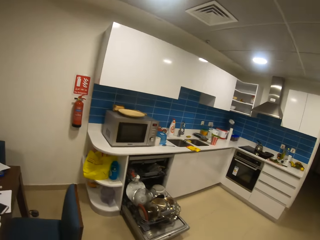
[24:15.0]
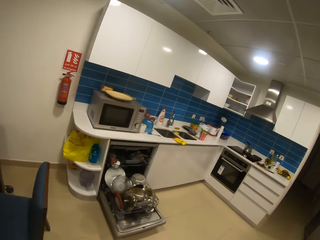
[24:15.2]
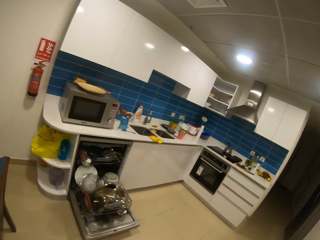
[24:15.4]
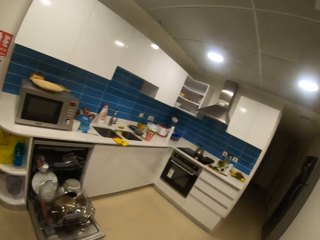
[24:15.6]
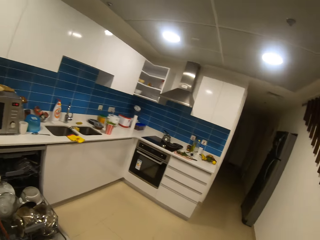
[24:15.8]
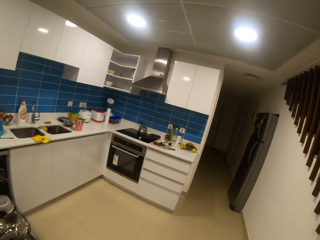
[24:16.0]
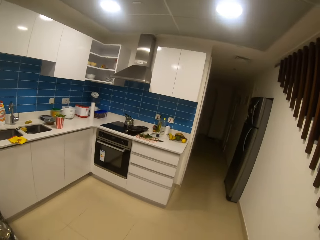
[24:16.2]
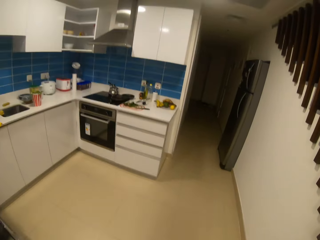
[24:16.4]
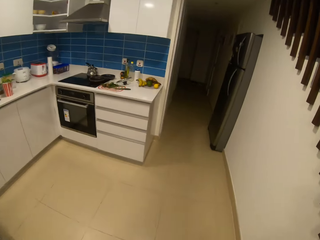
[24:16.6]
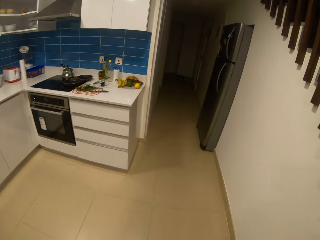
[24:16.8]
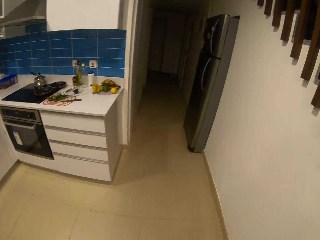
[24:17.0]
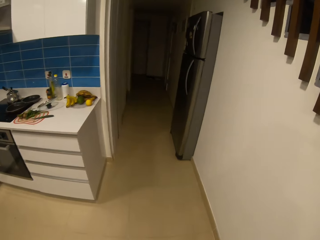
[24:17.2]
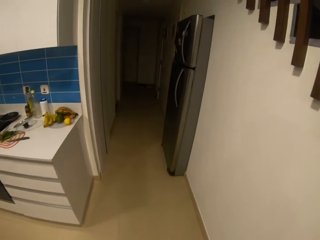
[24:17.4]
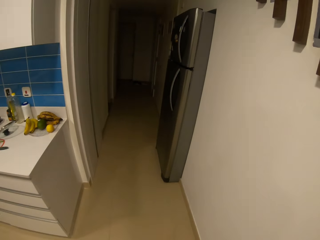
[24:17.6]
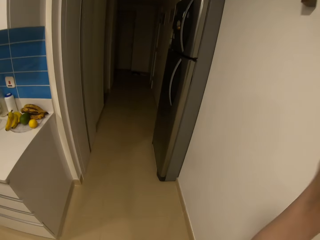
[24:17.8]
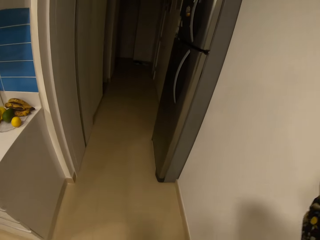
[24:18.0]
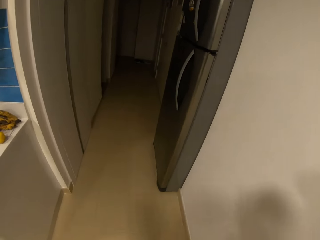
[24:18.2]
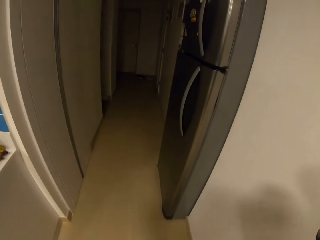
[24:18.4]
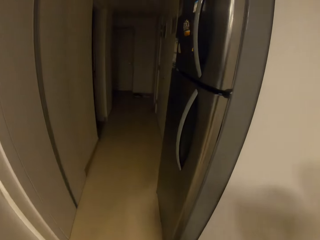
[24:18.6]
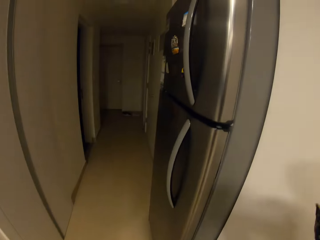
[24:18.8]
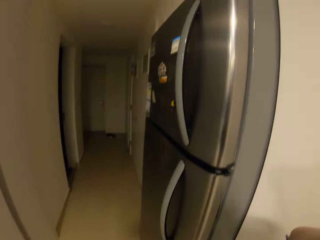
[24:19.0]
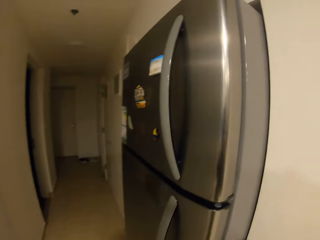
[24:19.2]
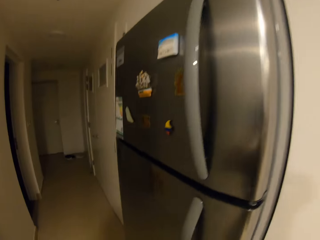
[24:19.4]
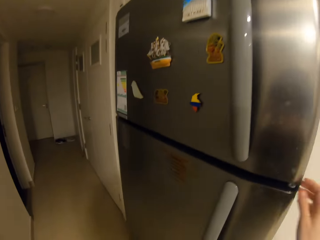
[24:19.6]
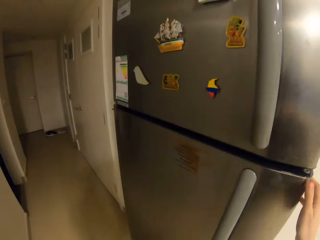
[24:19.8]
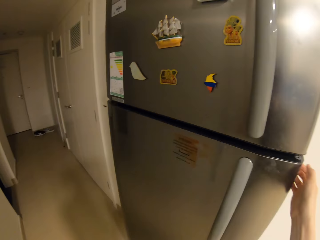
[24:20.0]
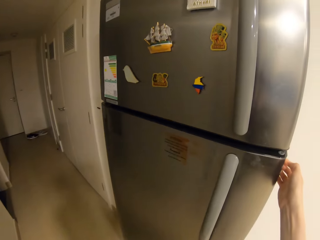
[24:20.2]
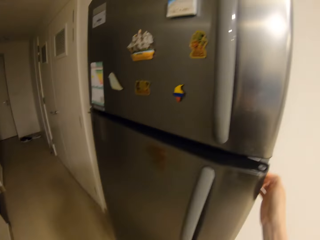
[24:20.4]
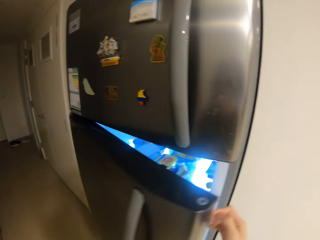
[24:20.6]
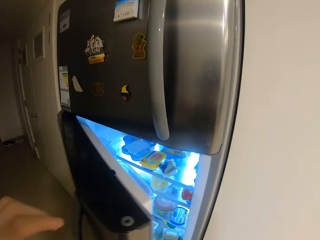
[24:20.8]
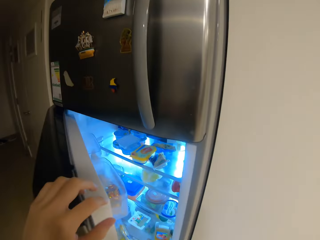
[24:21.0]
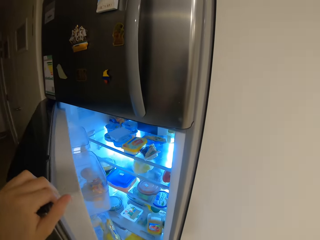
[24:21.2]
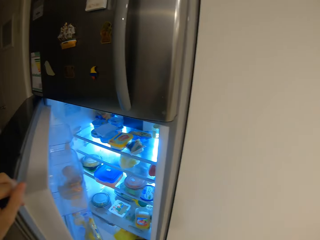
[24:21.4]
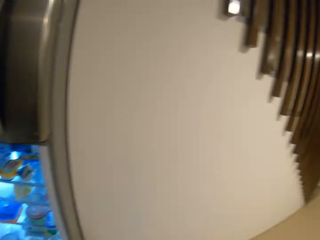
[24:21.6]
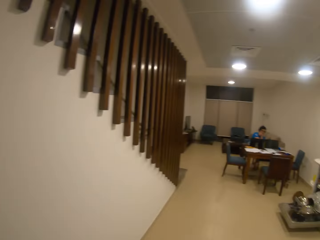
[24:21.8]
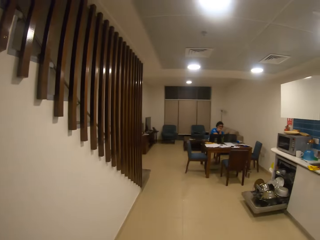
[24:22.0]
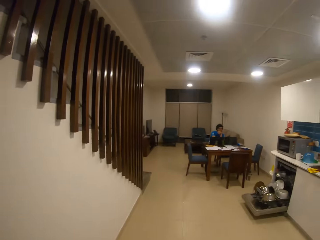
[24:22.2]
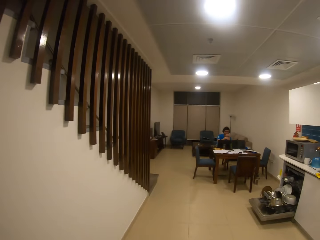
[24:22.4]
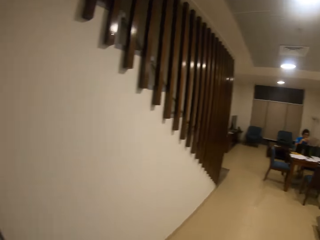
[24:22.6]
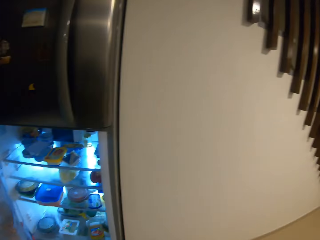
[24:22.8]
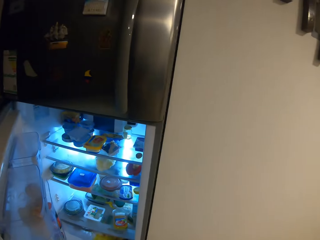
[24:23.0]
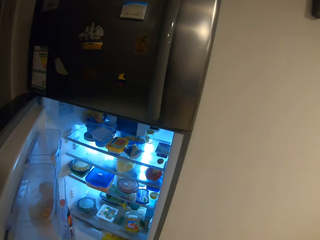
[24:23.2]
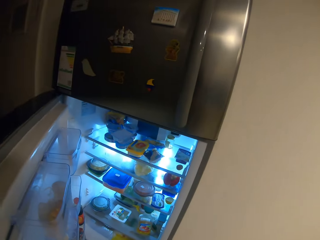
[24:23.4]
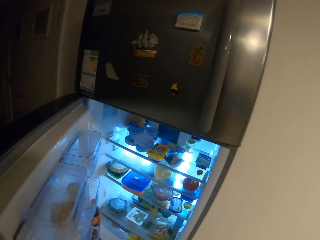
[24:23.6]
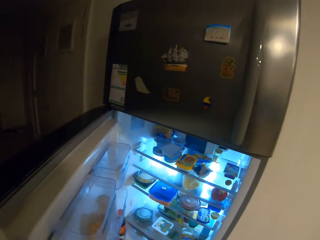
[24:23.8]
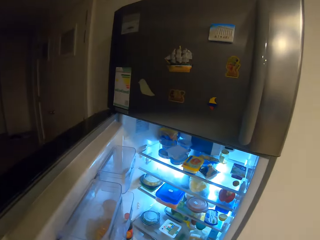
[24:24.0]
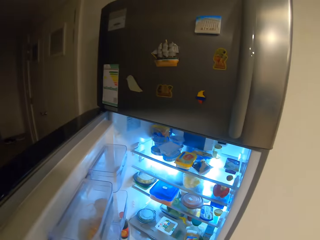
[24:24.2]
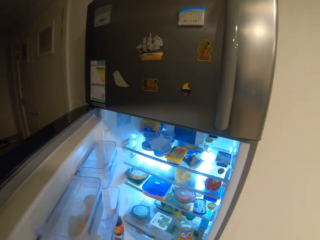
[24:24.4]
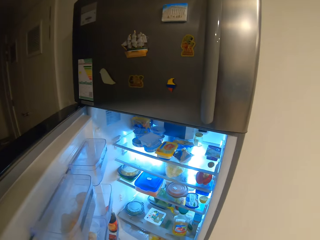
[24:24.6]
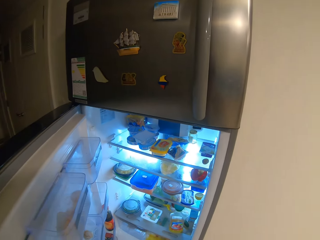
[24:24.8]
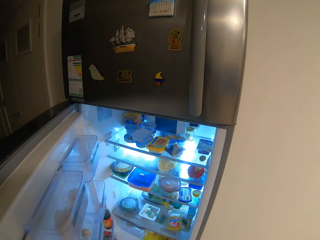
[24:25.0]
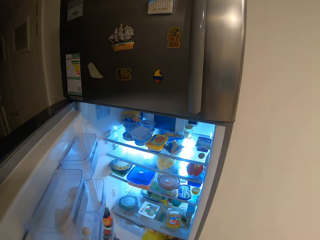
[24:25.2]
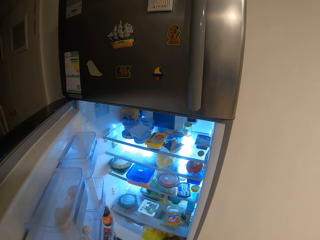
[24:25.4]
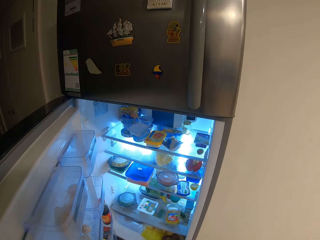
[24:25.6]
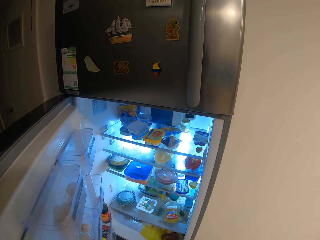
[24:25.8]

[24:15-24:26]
The camera wearer walks across the house to the fridge. They open the fridge. They look at a man. They look around. They look in the fridge.

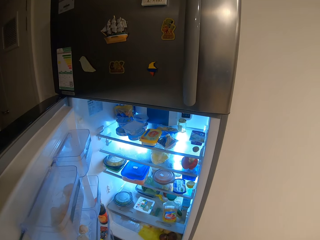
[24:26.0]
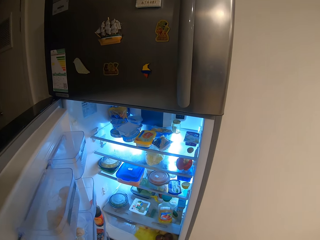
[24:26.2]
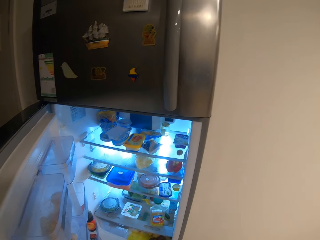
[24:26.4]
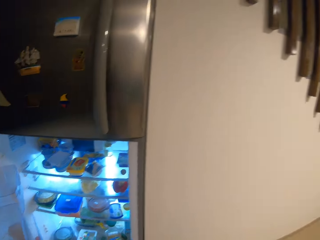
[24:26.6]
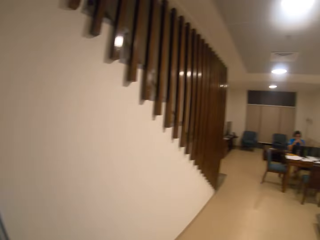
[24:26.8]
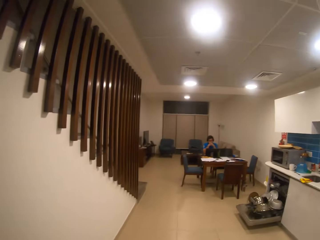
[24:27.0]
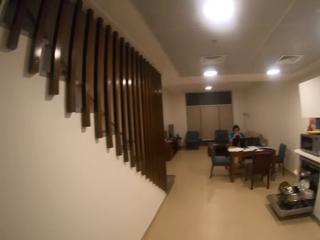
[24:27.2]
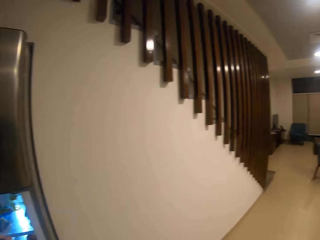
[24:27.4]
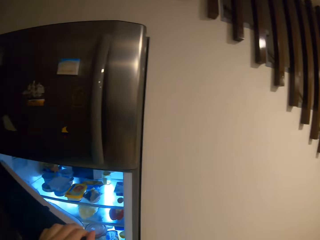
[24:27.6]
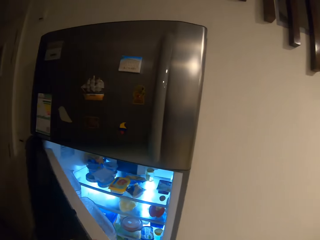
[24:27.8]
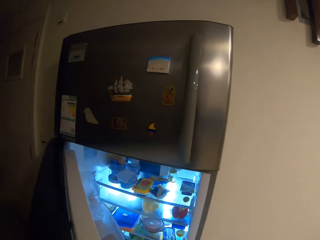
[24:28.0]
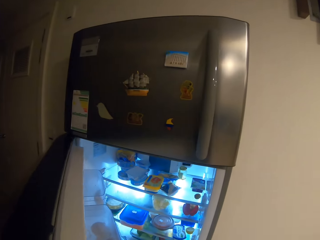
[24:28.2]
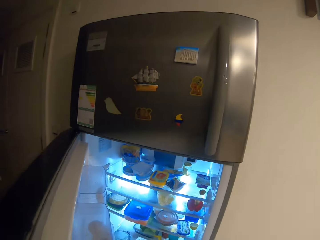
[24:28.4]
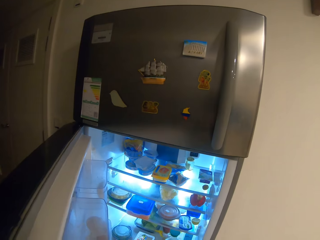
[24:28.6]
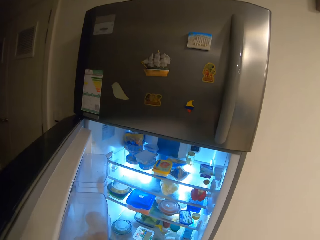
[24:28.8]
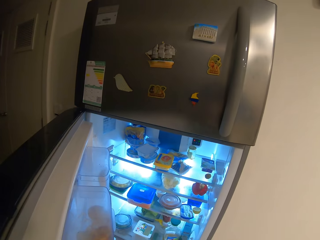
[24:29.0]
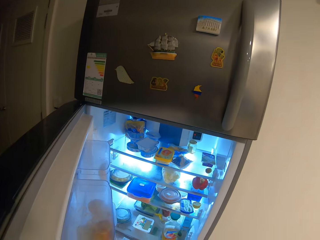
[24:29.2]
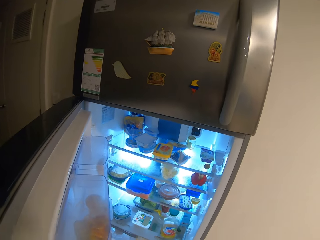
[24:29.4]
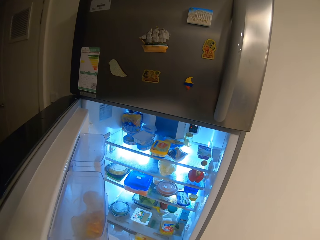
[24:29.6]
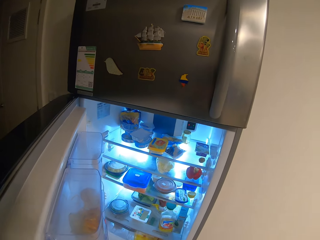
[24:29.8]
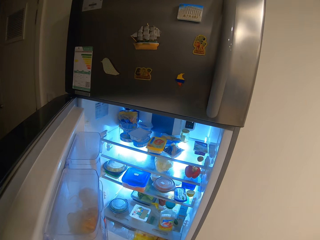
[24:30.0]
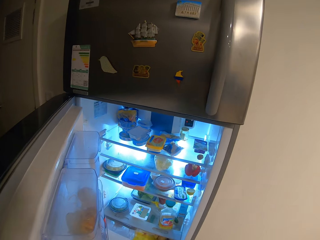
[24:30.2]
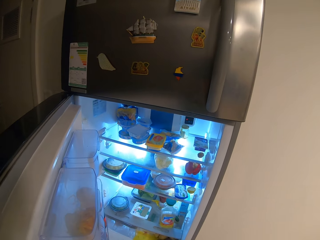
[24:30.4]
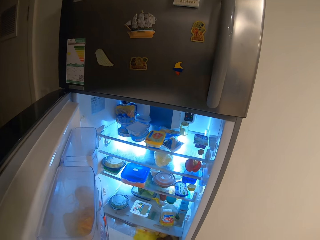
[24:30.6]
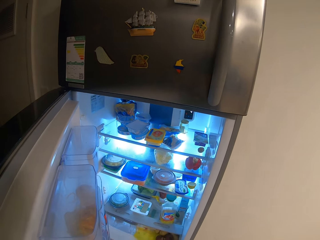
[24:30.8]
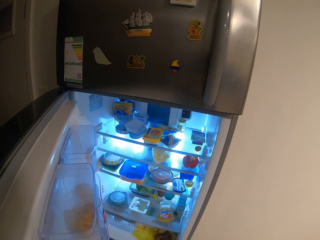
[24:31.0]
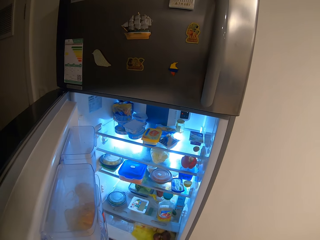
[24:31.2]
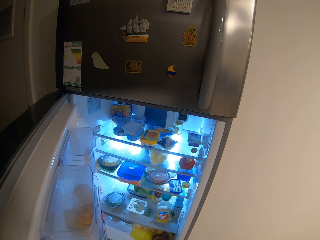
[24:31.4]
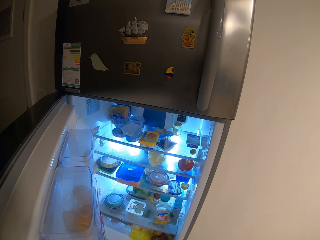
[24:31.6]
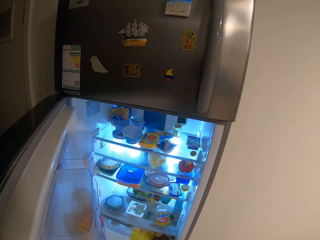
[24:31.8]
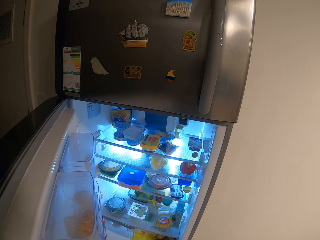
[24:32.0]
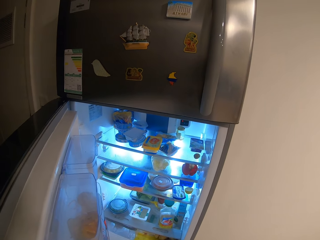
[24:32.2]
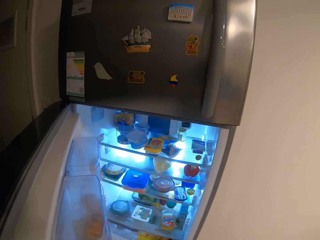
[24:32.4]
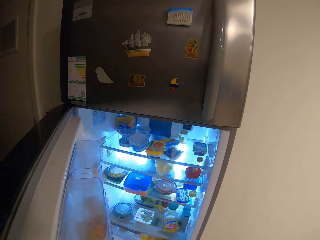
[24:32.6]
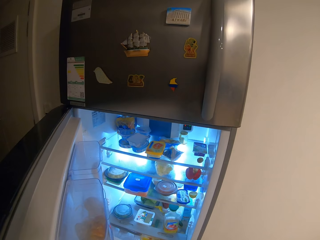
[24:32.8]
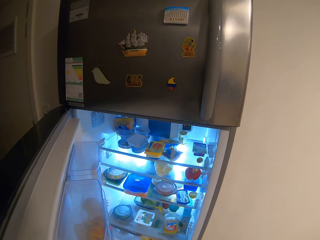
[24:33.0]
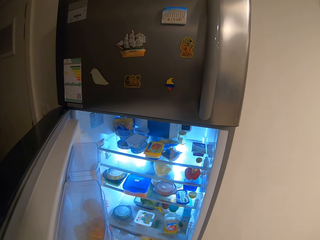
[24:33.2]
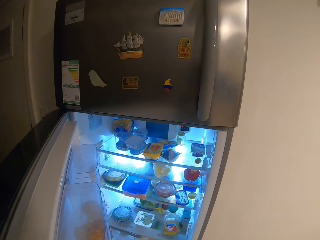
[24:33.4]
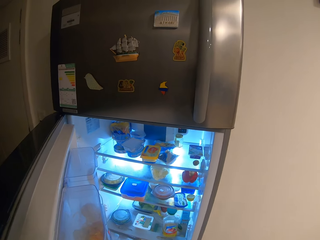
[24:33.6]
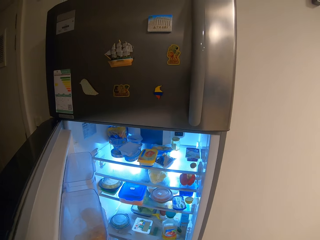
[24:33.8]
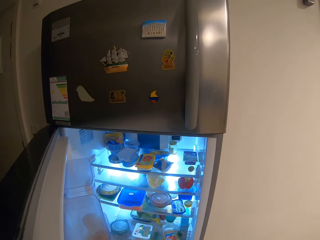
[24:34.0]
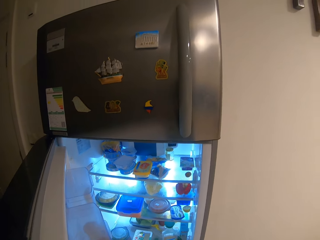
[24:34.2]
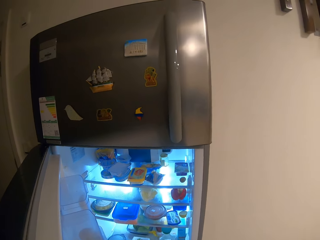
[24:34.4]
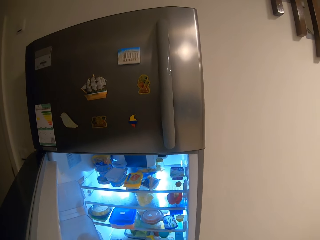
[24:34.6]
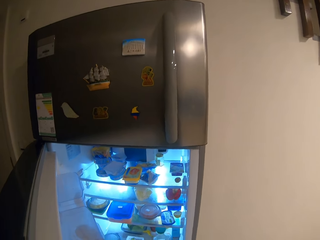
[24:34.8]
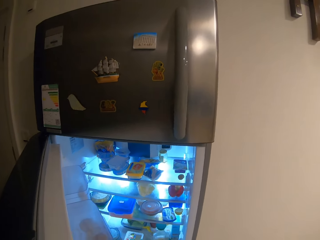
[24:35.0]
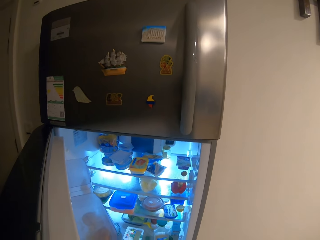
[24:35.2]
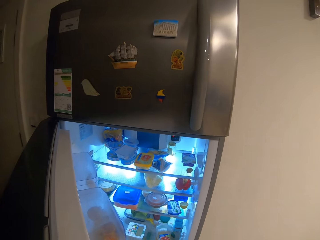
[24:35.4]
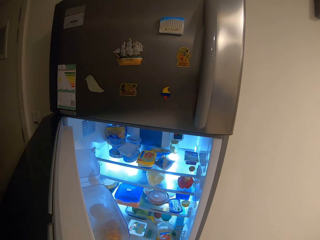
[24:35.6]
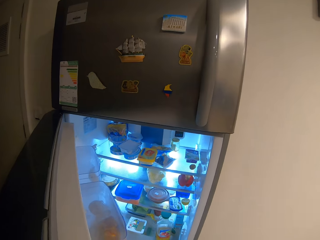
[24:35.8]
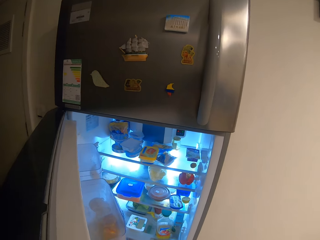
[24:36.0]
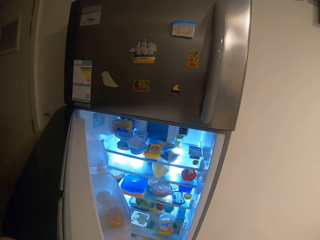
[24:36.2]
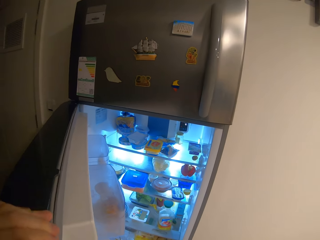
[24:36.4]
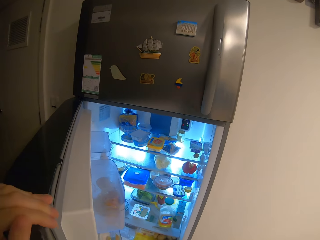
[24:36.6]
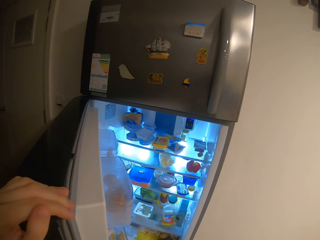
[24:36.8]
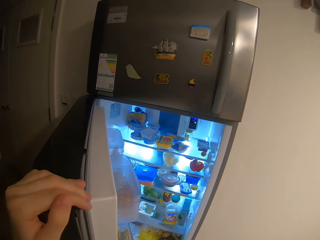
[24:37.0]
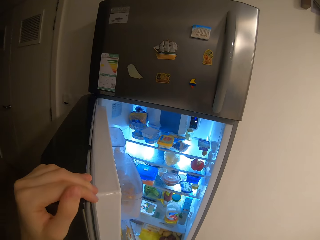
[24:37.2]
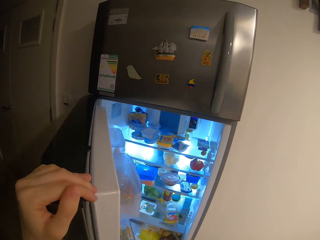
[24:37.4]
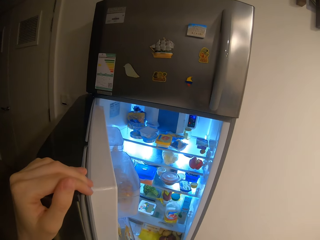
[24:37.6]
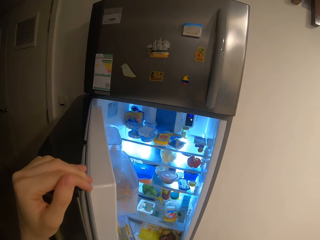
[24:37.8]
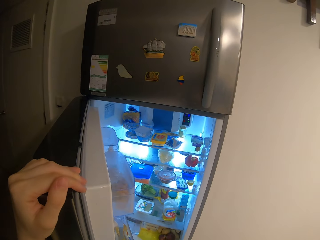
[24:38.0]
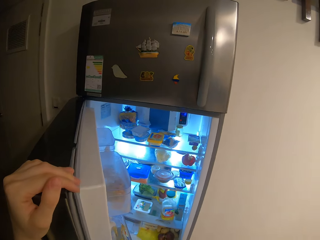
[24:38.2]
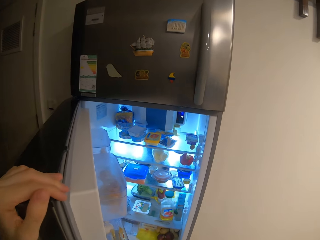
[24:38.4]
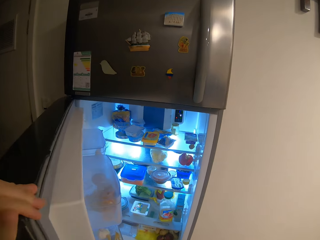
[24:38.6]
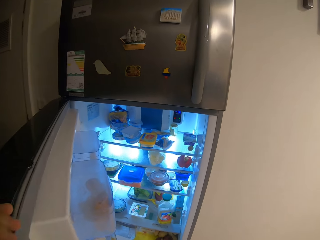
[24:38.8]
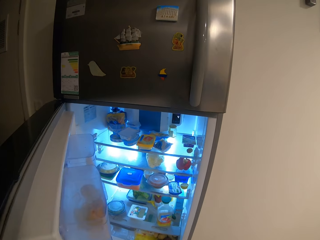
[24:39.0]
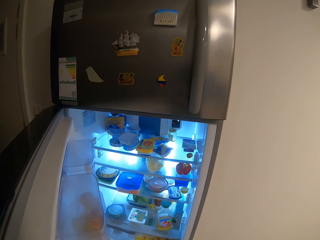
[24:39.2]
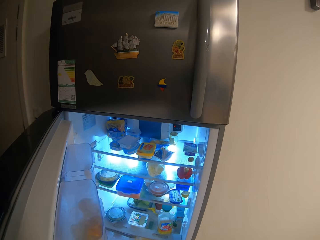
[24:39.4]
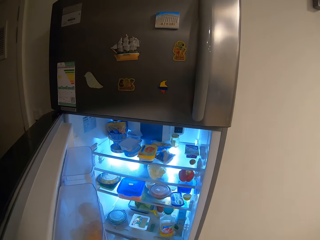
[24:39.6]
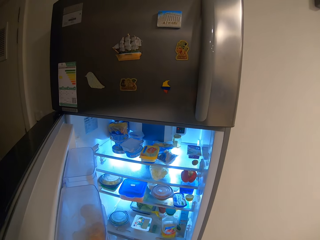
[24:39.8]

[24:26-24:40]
The camera wearer looks around. They look at the fridge.
